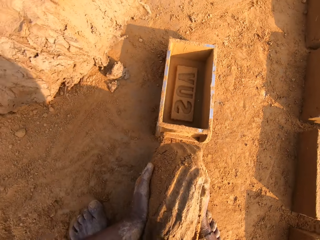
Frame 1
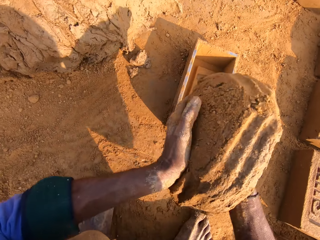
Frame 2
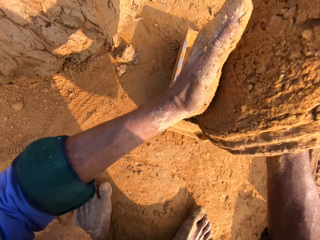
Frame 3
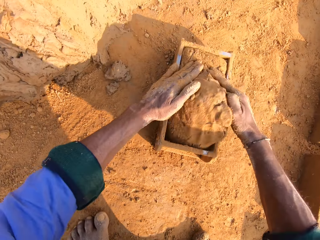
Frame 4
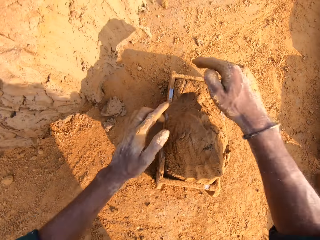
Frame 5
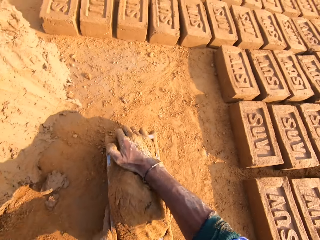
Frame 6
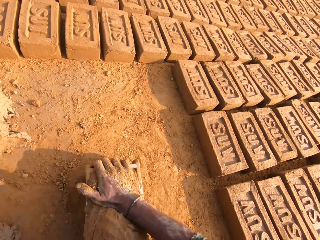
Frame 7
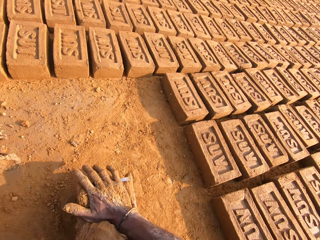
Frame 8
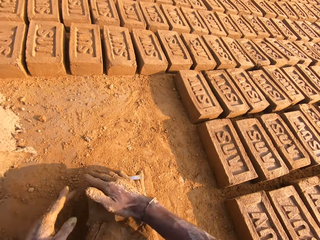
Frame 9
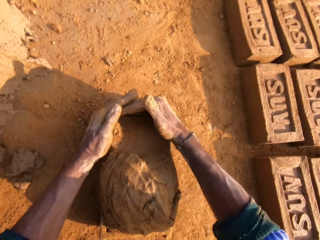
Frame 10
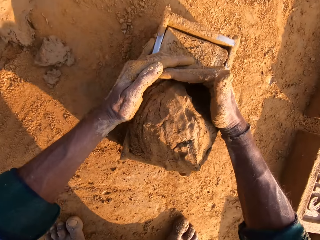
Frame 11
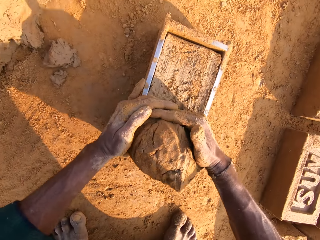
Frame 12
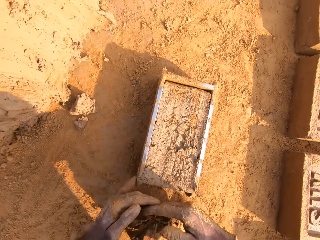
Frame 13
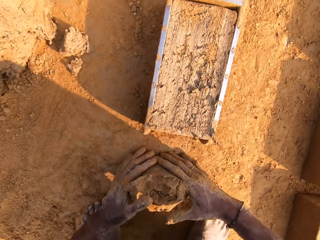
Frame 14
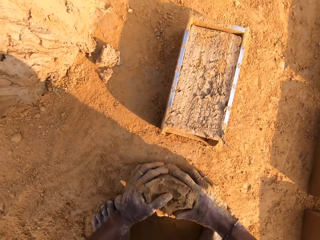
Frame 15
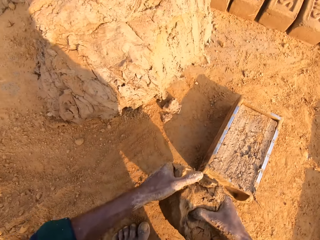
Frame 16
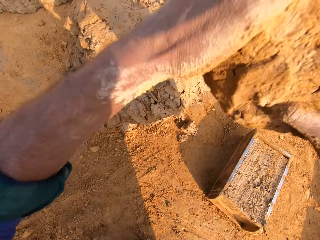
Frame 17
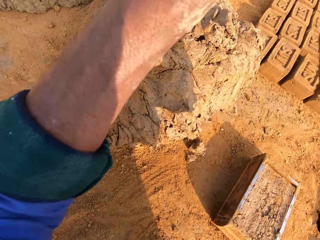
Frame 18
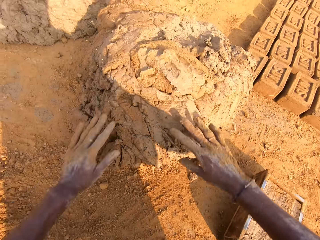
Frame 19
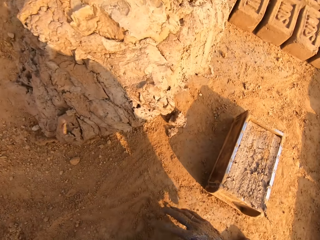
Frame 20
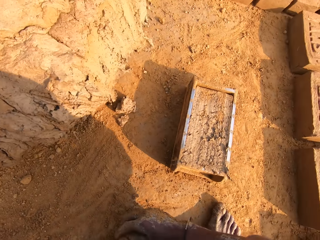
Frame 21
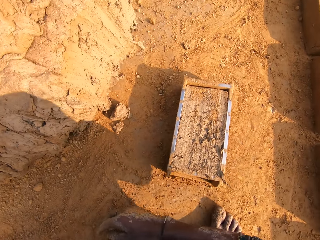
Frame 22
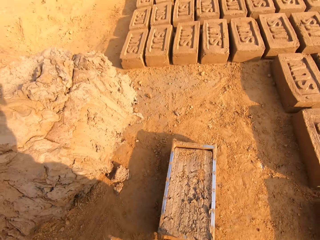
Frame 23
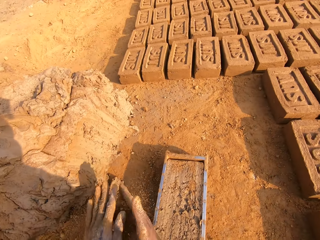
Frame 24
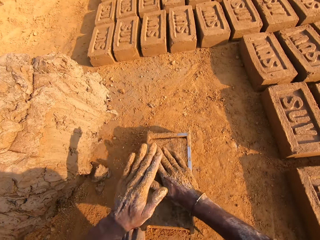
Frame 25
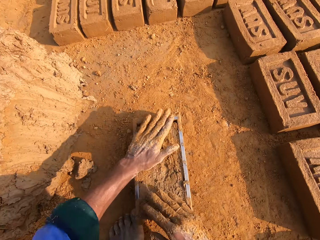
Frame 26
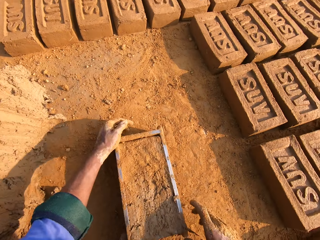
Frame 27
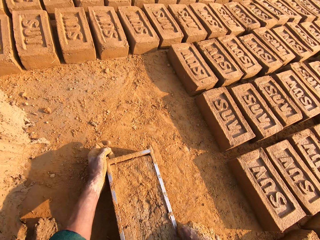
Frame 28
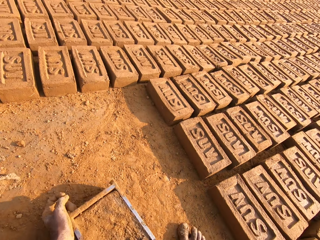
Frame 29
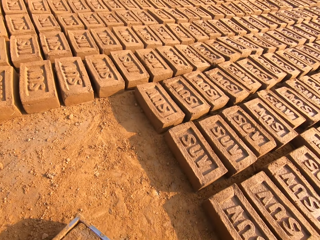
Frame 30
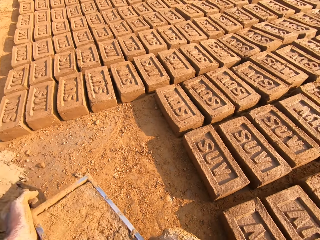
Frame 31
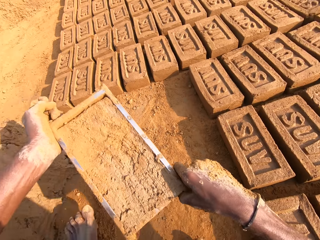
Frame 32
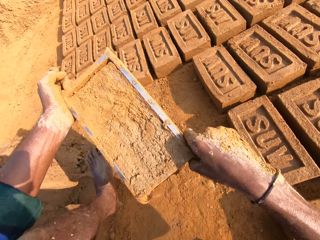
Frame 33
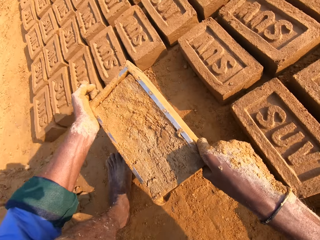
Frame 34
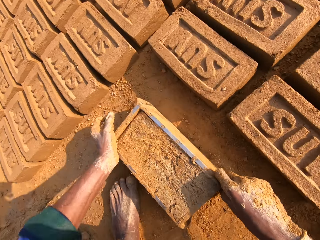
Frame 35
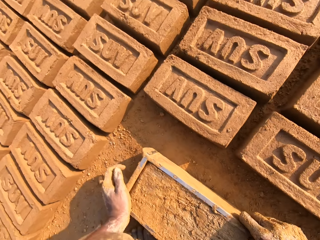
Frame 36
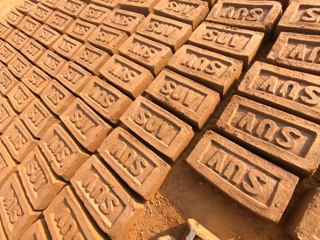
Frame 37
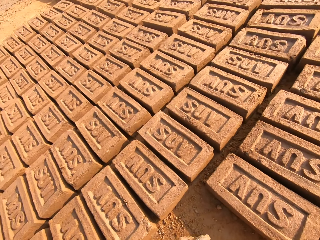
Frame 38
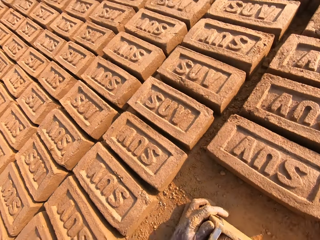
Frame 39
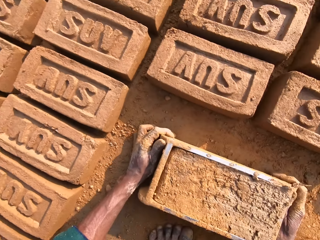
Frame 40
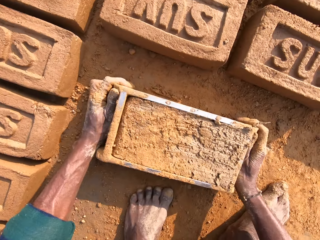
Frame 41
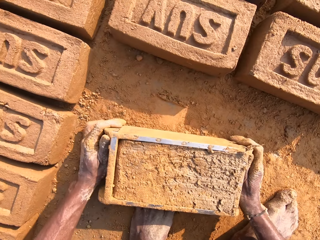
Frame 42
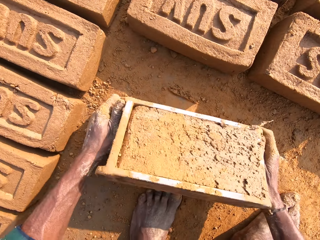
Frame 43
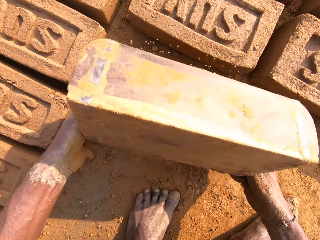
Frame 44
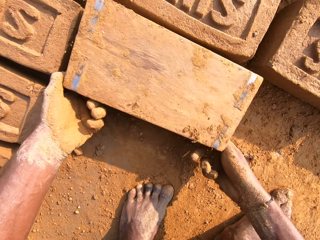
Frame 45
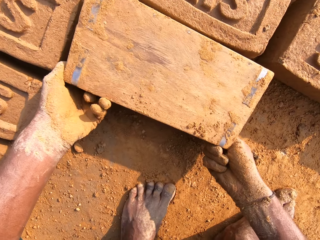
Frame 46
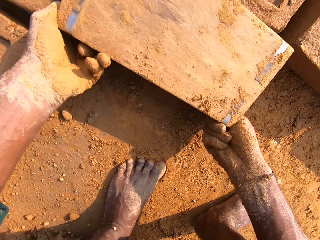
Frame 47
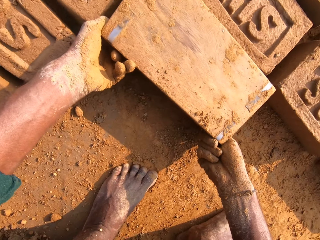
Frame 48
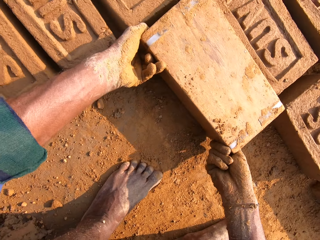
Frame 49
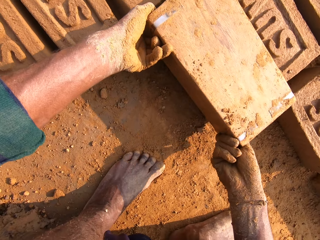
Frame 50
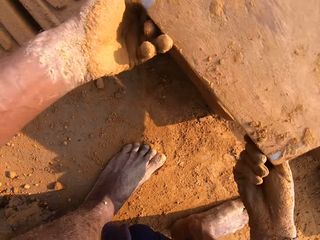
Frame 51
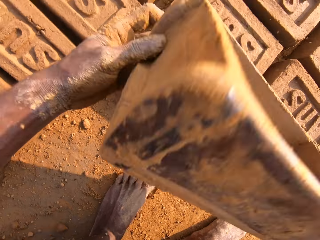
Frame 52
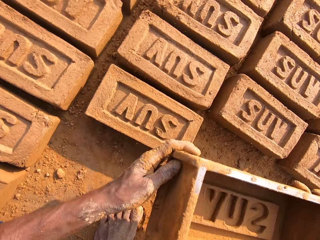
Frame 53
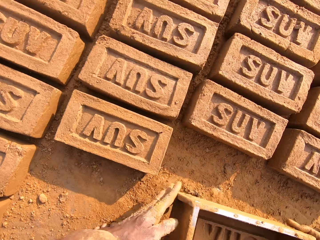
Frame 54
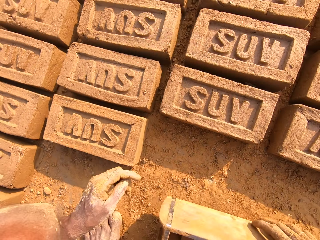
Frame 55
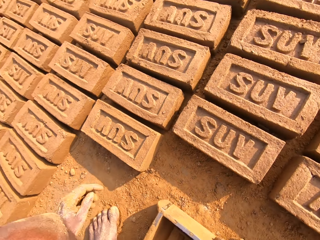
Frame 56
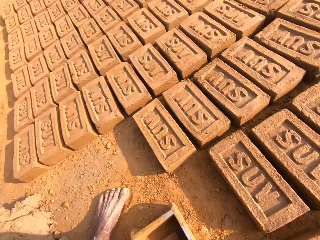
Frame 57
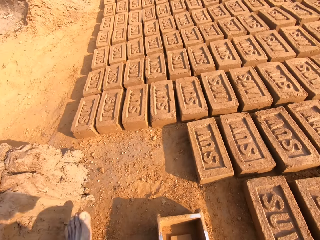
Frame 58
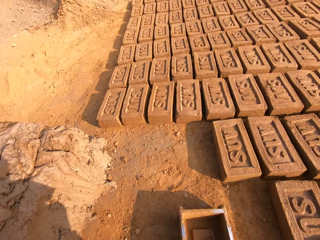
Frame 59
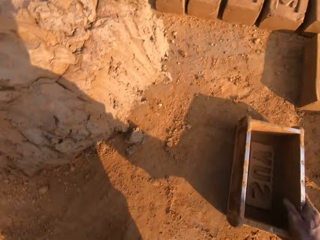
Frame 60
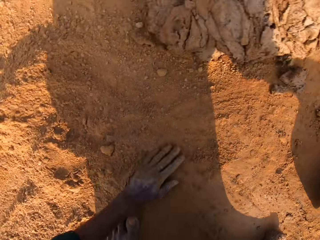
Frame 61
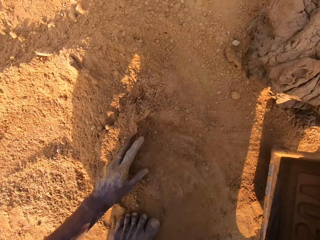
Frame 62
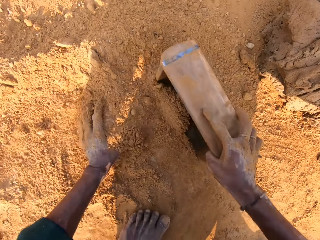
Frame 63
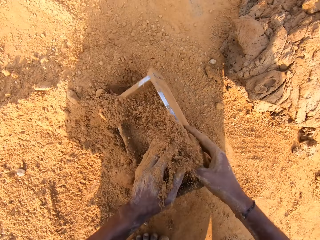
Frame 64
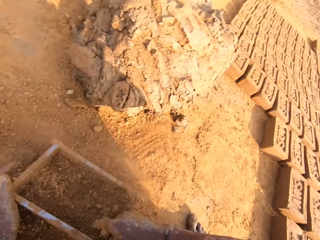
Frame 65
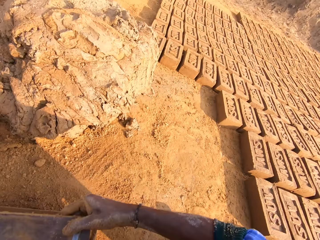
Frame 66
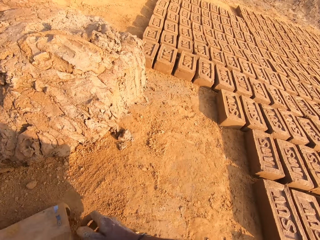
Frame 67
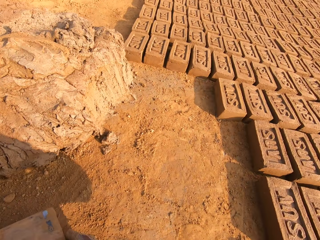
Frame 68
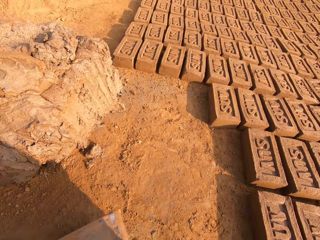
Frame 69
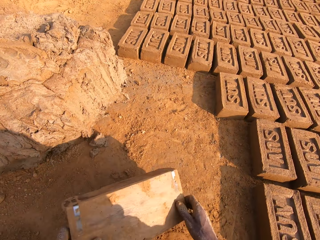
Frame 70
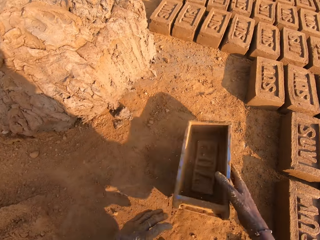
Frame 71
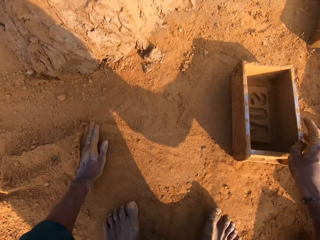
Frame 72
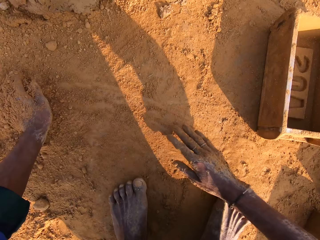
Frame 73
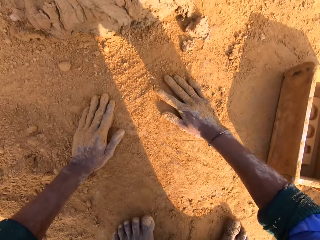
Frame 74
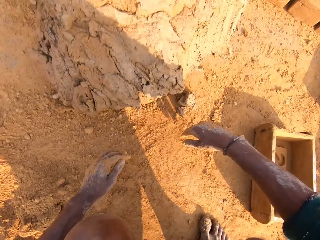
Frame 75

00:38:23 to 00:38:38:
The camera wearer moves the brick mold. They hold the clay with both hands. They raise the clay. They put the clay in the brick mold. They shape the clay in the brick mold. They remove excess clay from the brick mold. They scoop the clay on the ground. They raise the clay. They throw the clay on the clay hill. They lower their hands. They scoop soil. They look around. They raise their hands. They spread the soil on the brick mold. They shape the clay in the brick mold. They hold the brick mold with both hands and take the brick mold. They carry the brick mold. They put the brick mold on the ground. They look around. They turn the brick mold. They remove a brick from the brick mold. They turn the brick mold. They put the brick mold on the ground. They turn. They lean the left hand on the ground. They scoop sand on the ground. They put the sand in the brick mold. They turn the brick mold with both hands. They pour the sand on the ground from the brick mold. They move the brick mold. They turn the brick mold. They put the brick mold on the ground. They throw the brick mold on the ground.

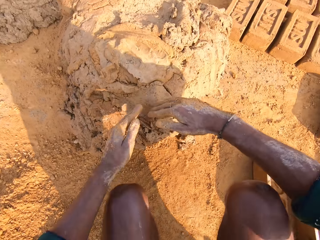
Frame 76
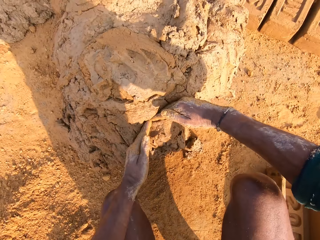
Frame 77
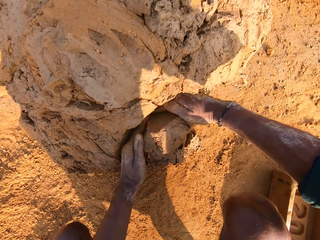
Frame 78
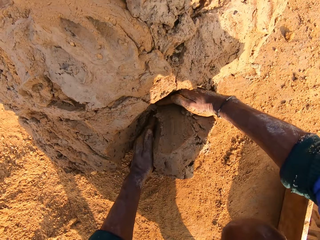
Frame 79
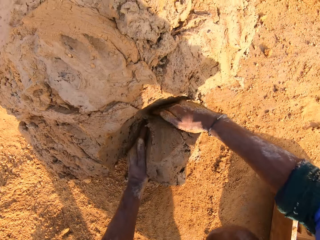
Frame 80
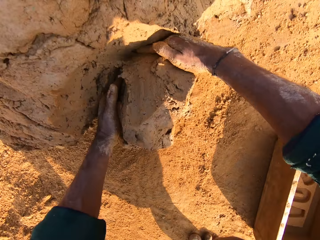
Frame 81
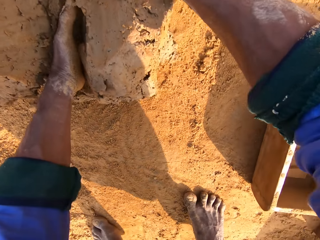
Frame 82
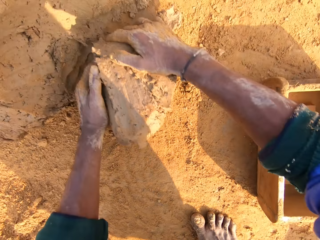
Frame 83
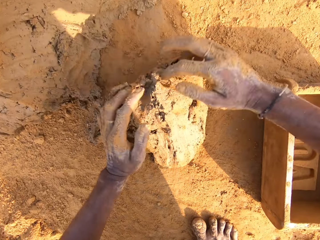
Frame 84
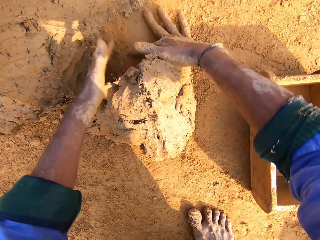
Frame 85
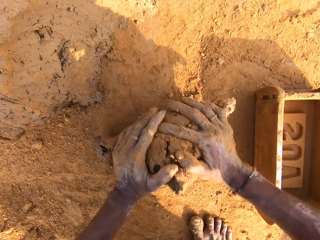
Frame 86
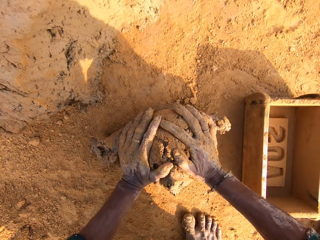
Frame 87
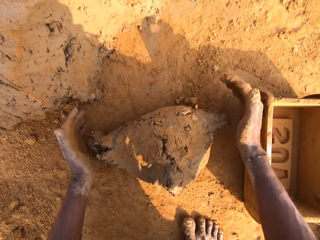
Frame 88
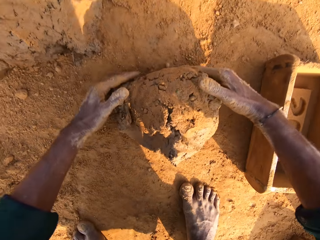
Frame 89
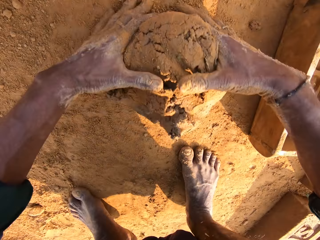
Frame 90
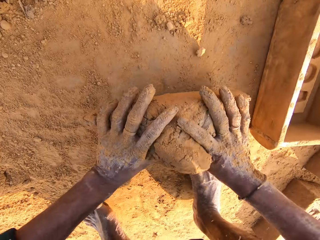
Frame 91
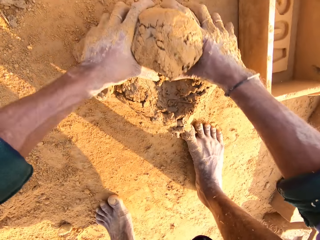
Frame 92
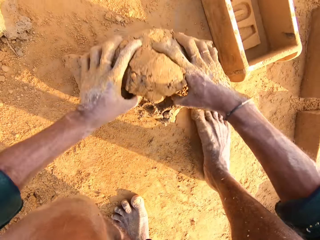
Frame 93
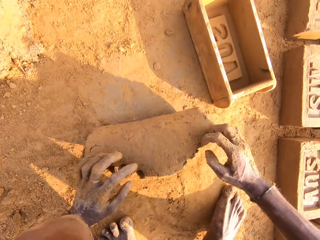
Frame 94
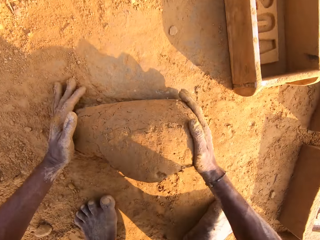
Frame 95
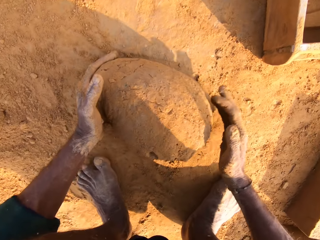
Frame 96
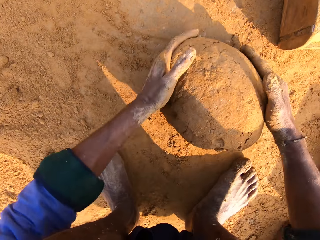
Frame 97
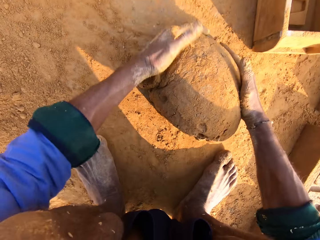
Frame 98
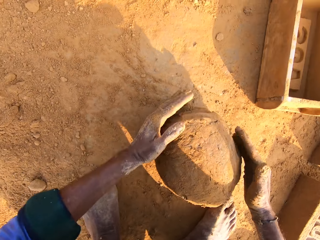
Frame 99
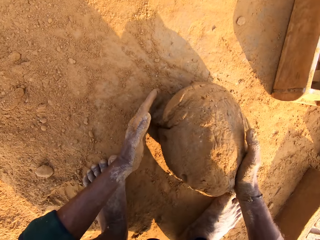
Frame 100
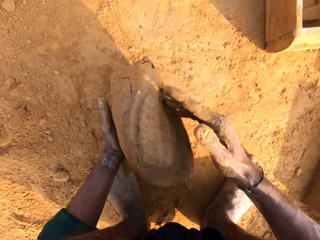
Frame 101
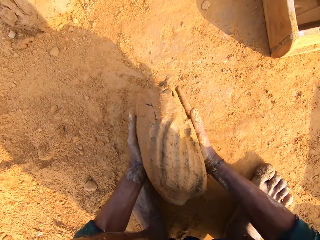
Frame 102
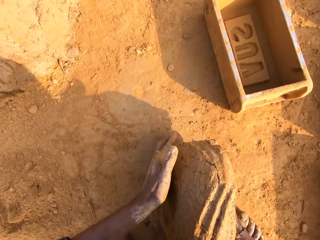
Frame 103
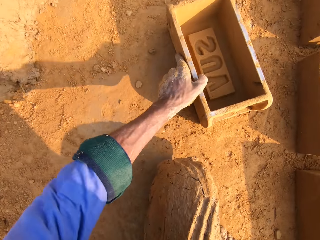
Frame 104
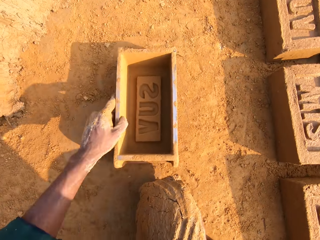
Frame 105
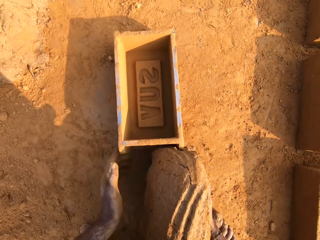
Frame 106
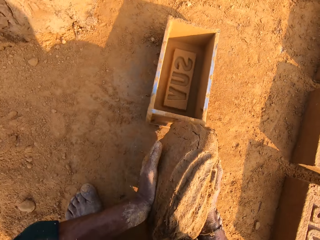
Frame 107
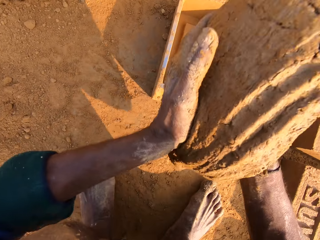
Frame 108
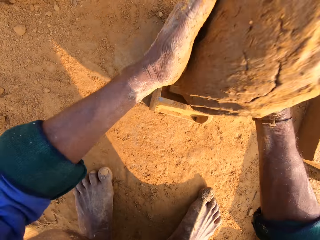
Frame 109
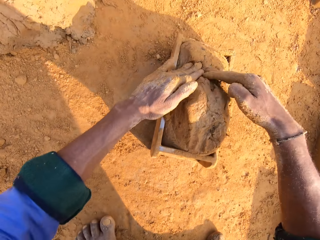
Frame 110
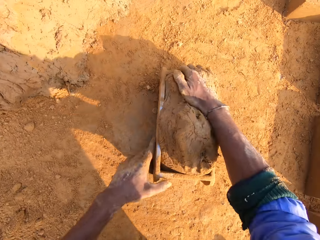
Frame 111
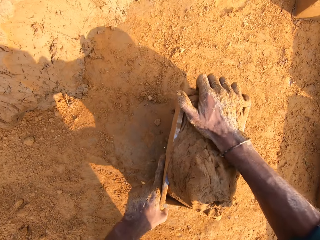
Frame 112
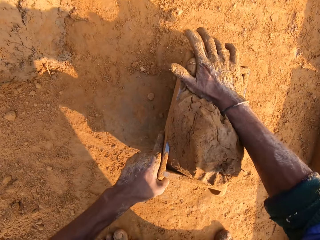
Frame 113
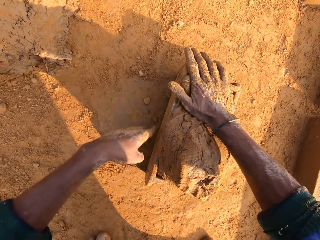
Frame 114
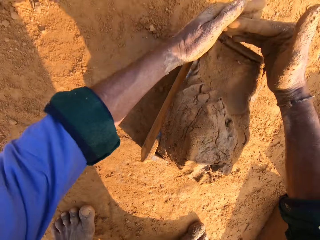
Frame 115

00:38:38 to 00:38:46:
The camera wearer moves near the clay hill. They rub their hands on the soil. They cut clay with both hands on the clay hill. They scoop mud from the mud hill. They mold the clay on the ground. They scoop the clay. They stretch the left hand. They move the brick mold. They hold the clay with both hands. They raise the clay. They put the clay in the brick mold. They shape the clay.
